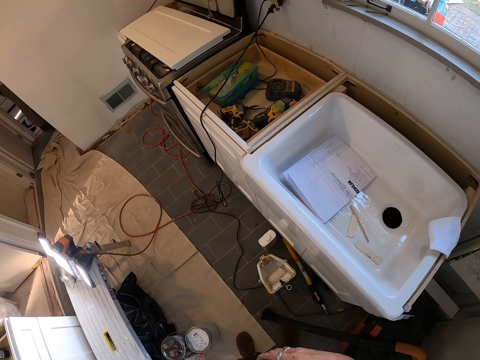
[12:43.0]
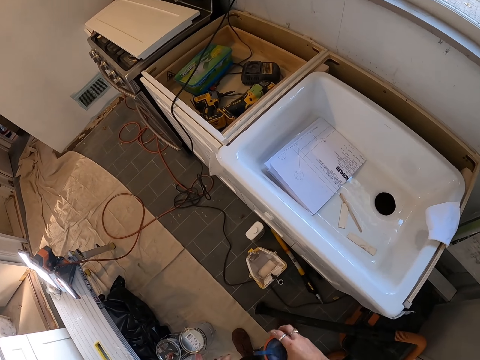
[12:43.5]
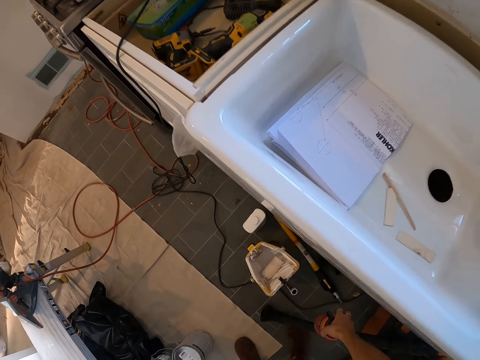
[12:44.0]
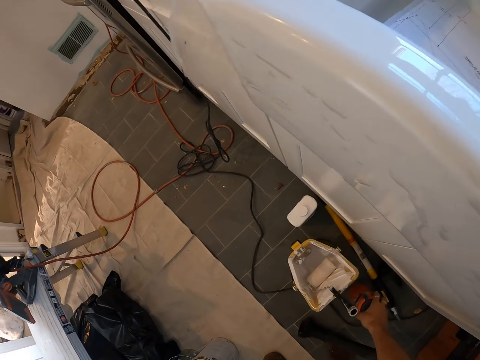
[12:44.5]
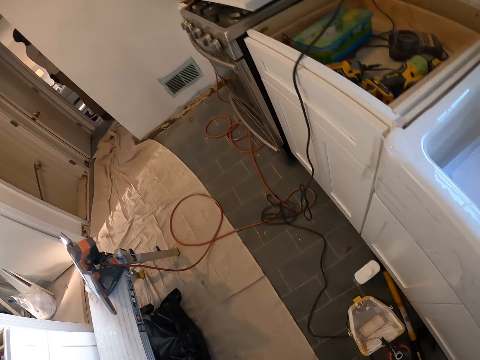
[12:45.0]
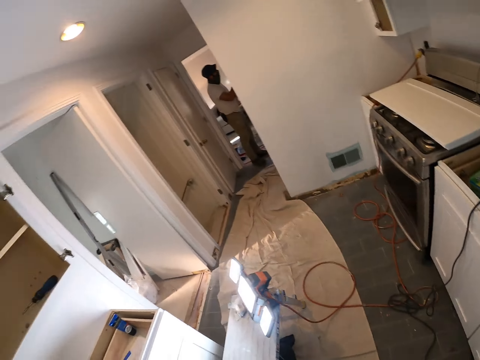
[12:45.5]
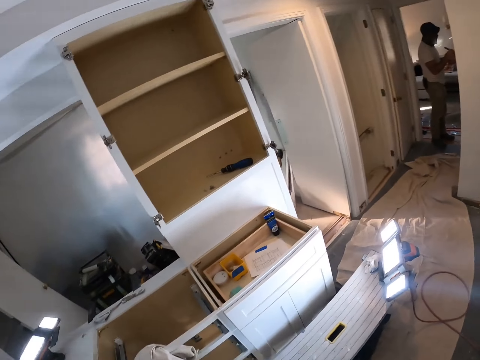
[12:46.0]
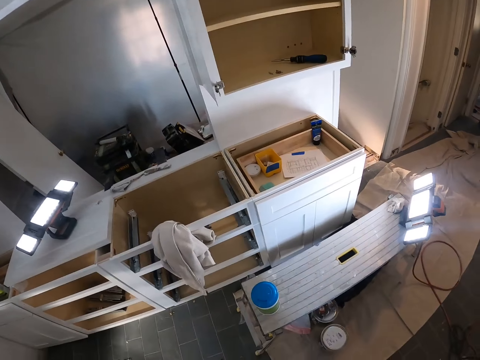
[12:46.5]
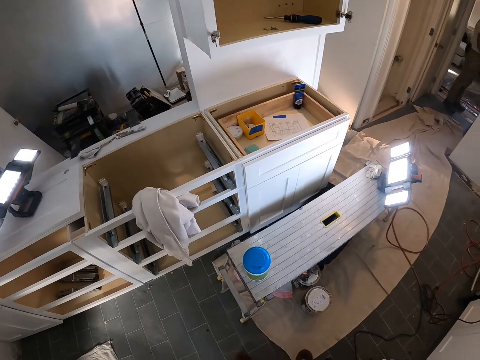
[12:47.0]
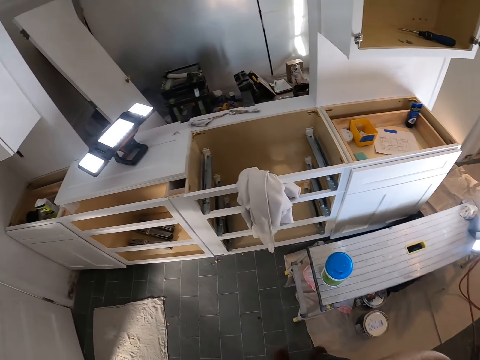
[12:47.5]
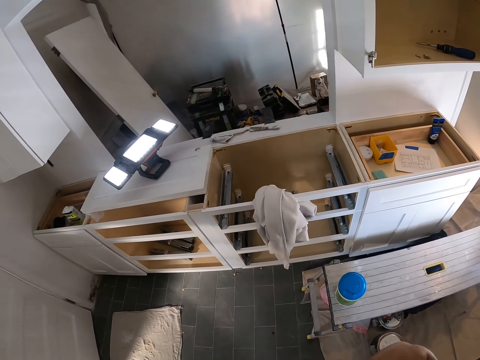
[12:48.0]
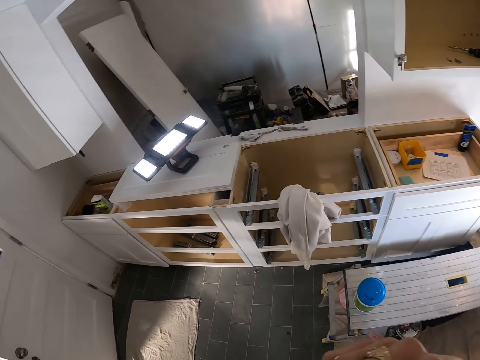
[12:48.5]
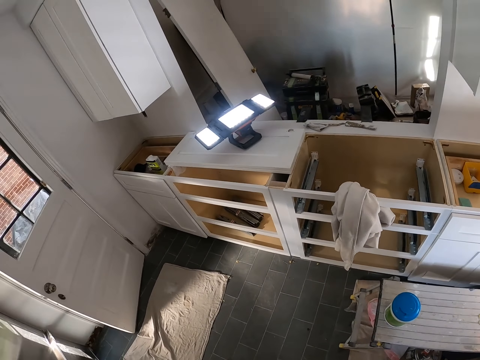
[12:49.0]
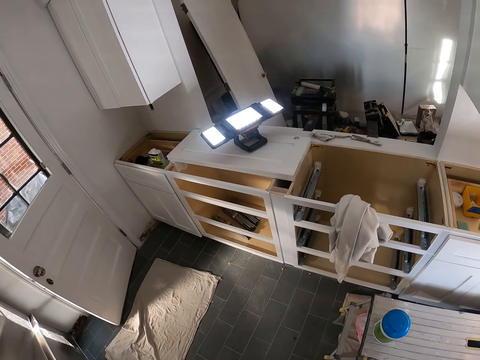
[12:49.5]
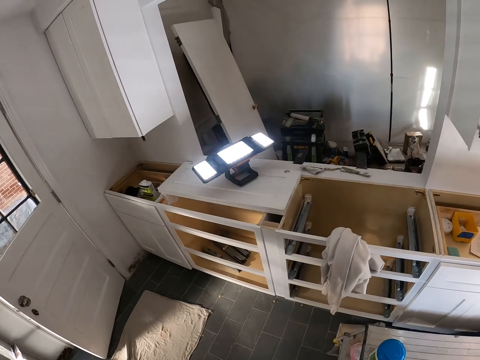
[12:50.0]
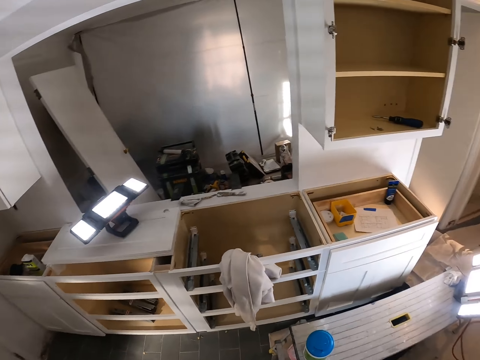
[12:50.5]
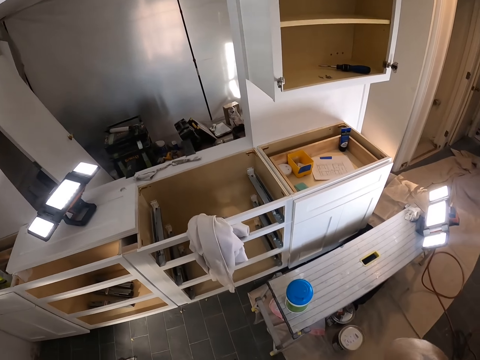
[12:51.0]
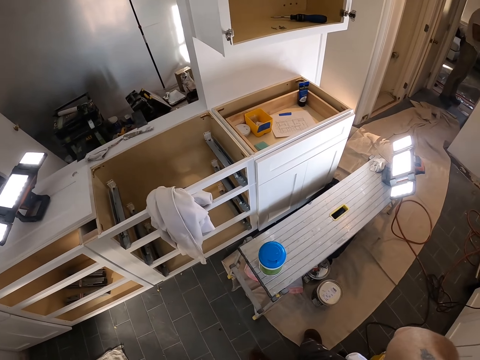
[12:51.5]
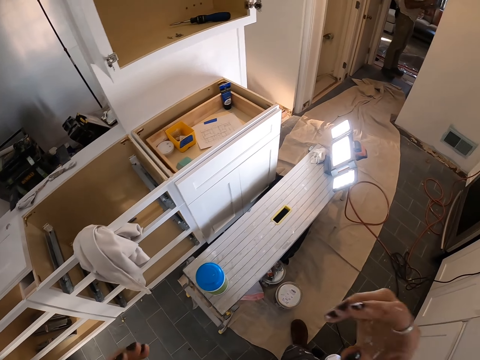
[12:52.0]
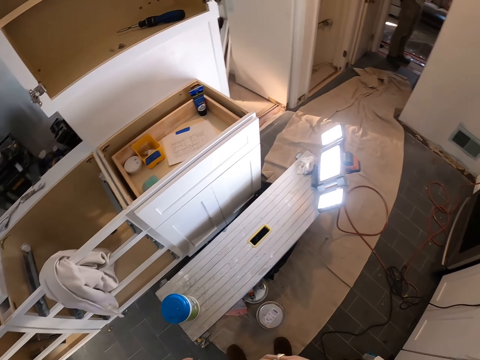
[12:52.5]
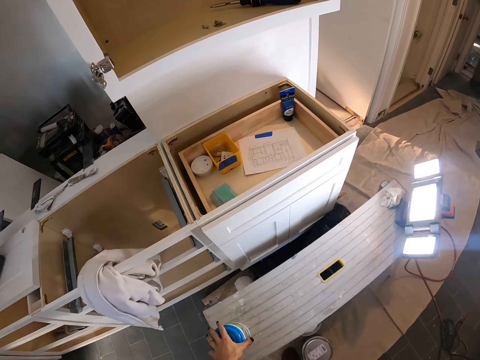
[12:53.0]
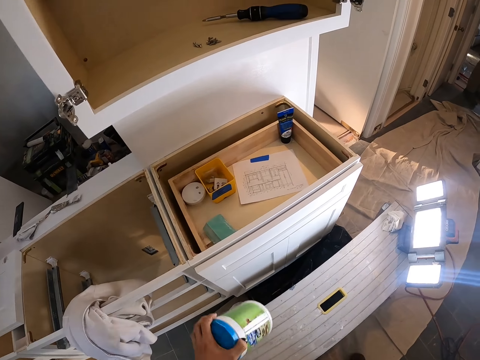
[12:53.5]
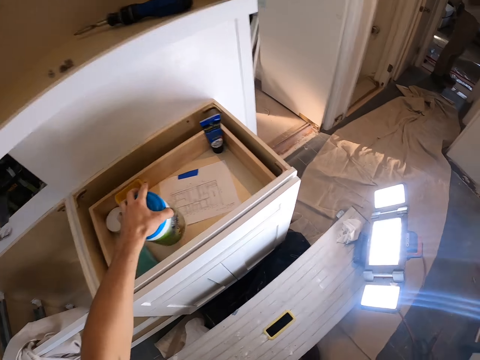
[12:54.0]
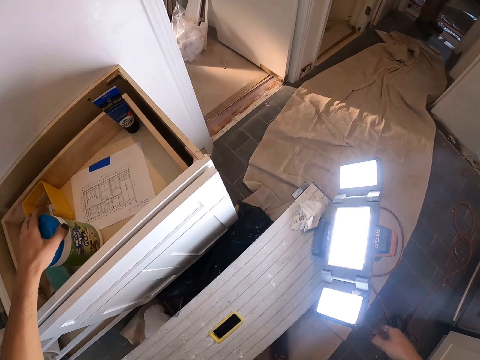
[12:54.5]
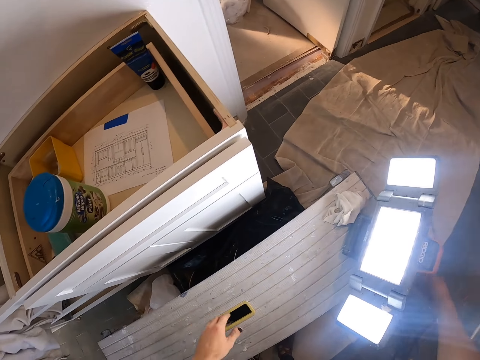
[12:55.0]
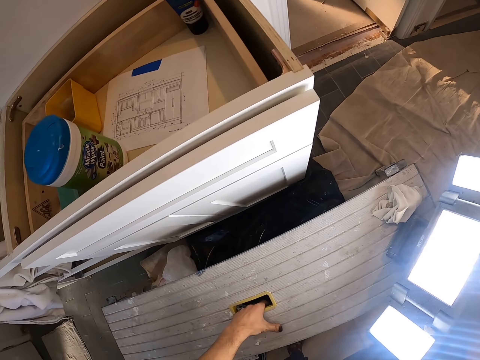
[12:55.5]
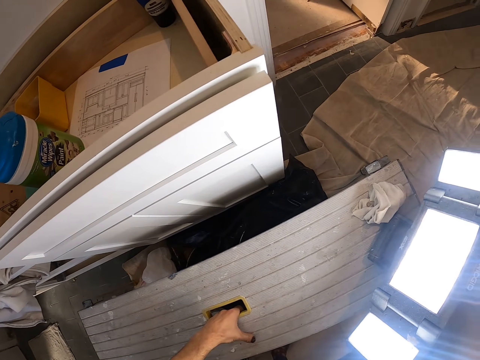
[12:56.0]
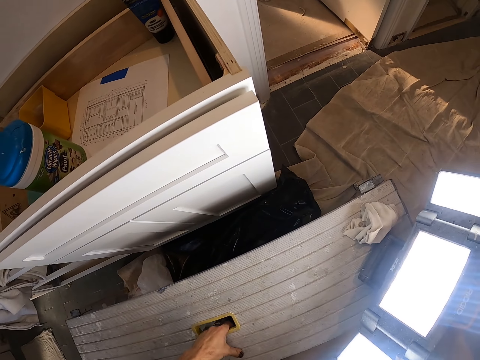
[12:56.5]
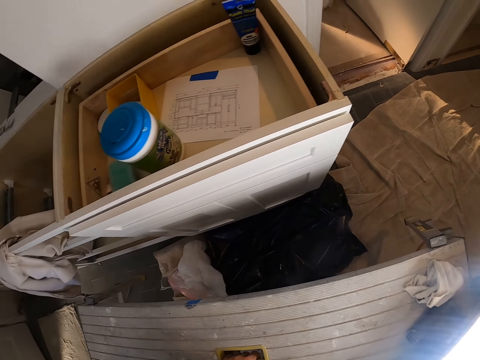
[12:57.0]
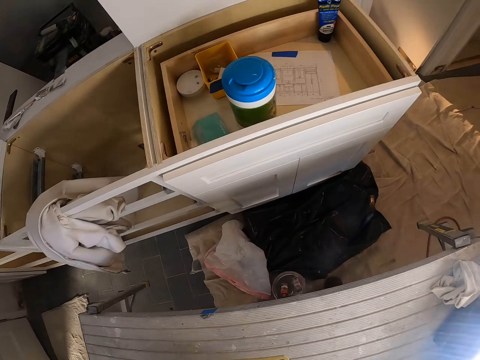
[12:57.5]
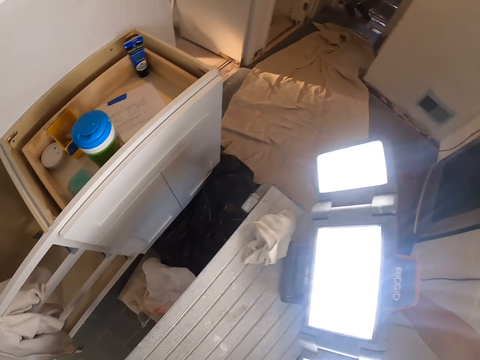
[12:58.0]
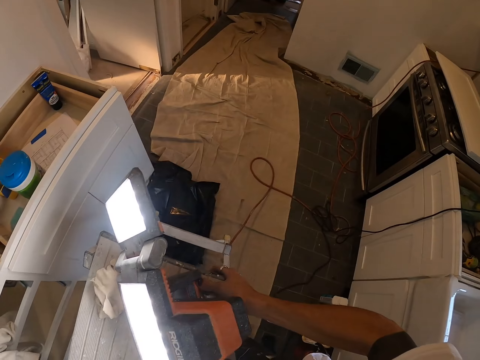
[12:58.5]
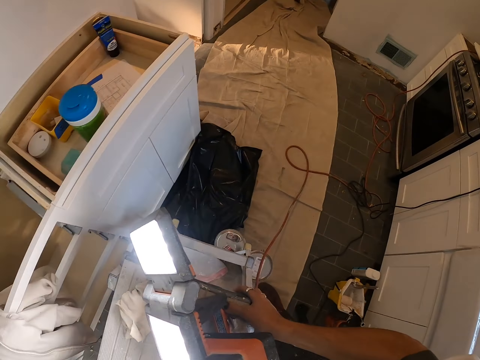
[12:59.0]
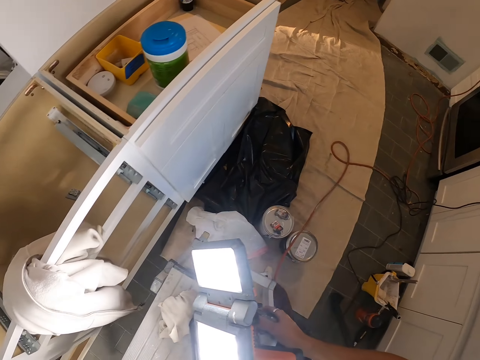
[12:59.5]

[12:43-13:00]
The camera wearer puts down the water bottle. He looks around the house. He rotates the camera. He puts down his hand. He puts the container in the drawer. He holds the work light. He lifts the bench and moves the bench.

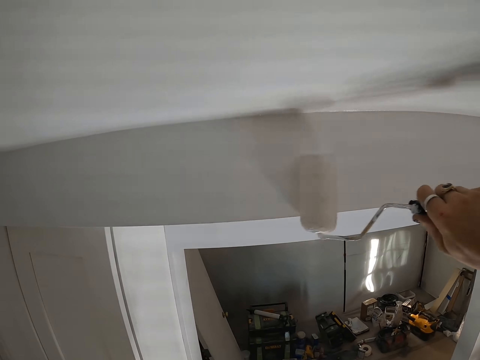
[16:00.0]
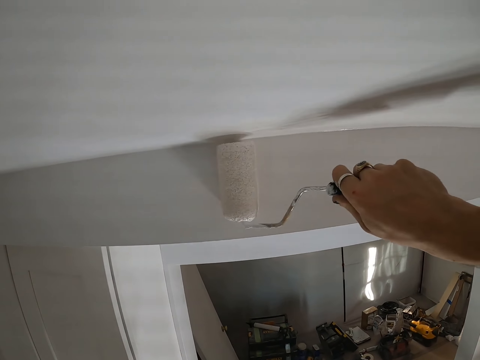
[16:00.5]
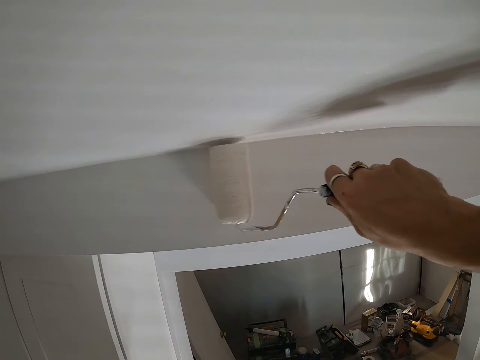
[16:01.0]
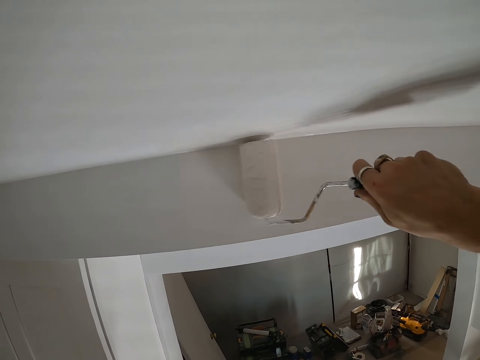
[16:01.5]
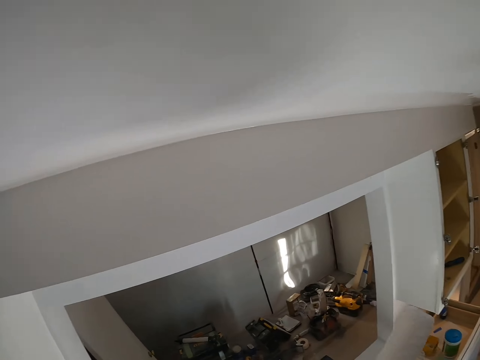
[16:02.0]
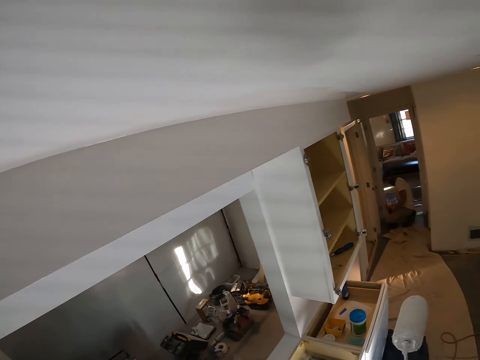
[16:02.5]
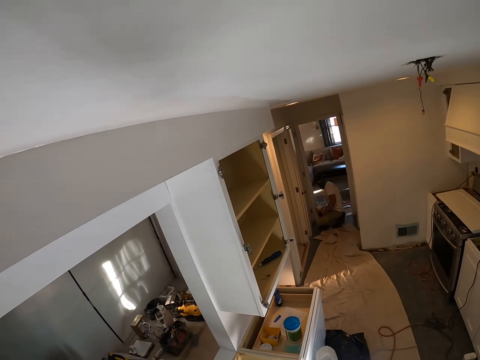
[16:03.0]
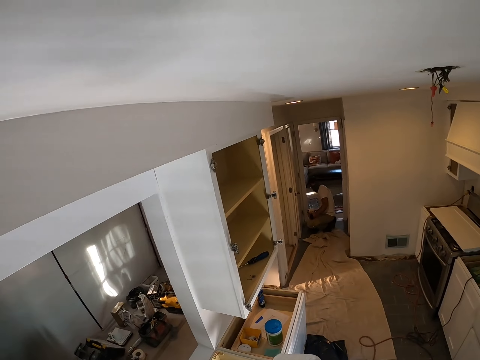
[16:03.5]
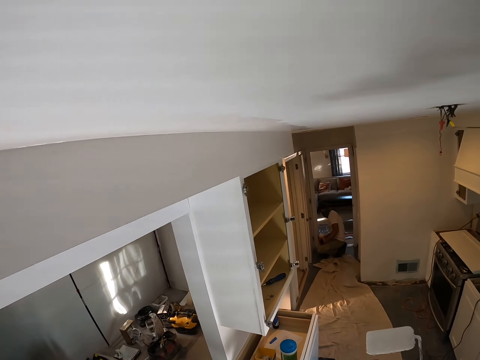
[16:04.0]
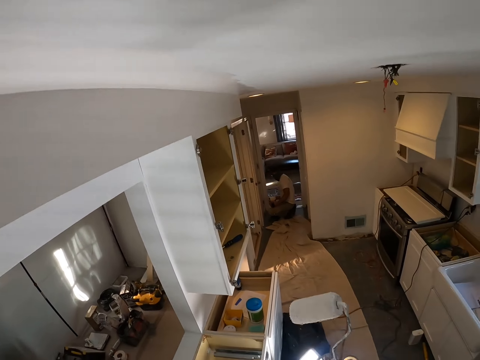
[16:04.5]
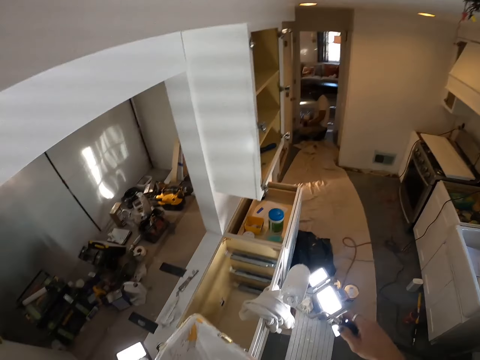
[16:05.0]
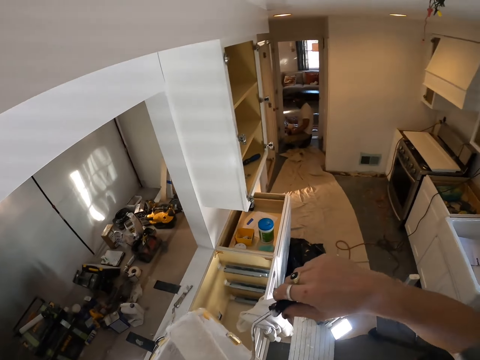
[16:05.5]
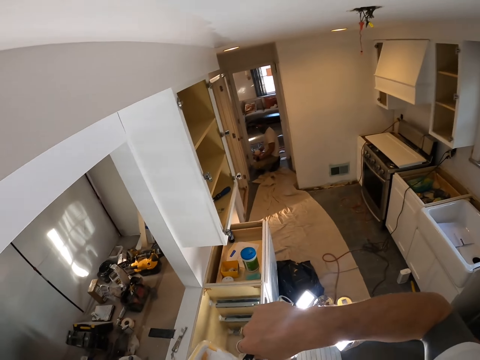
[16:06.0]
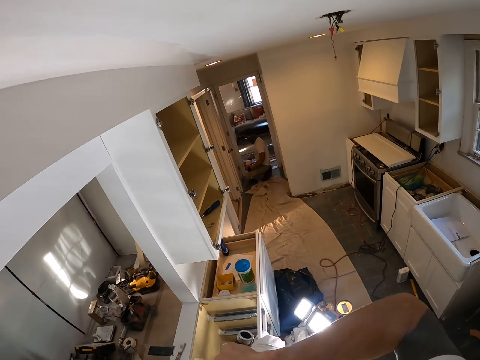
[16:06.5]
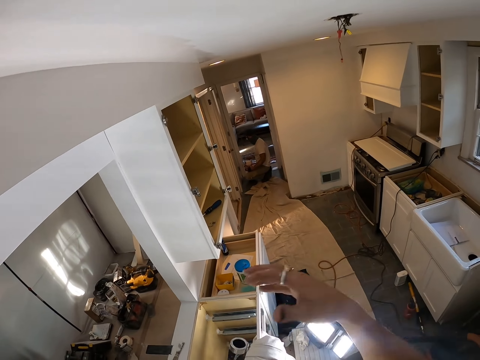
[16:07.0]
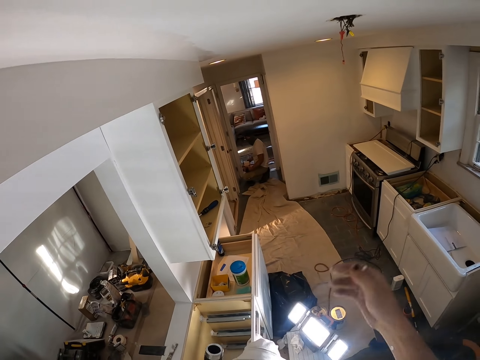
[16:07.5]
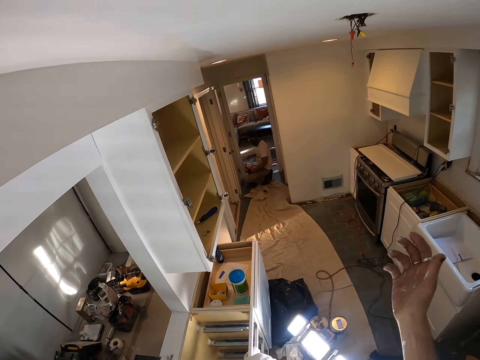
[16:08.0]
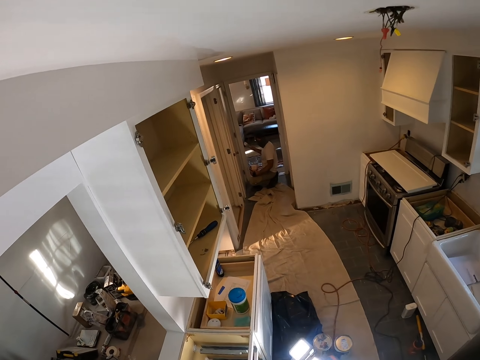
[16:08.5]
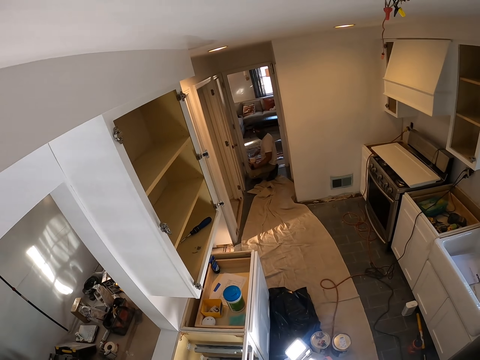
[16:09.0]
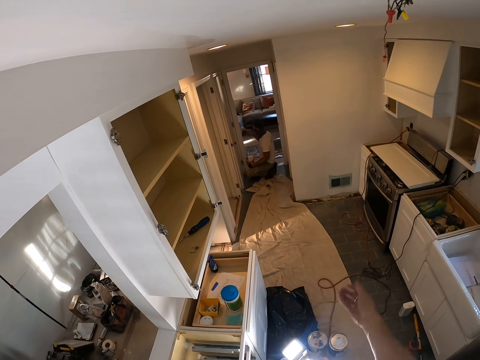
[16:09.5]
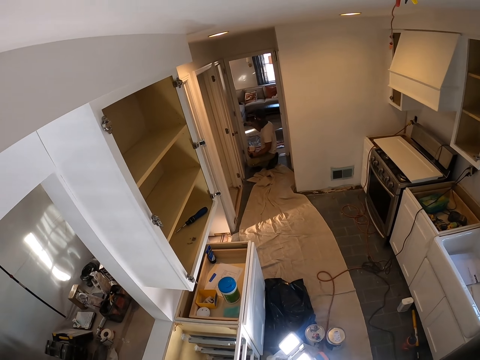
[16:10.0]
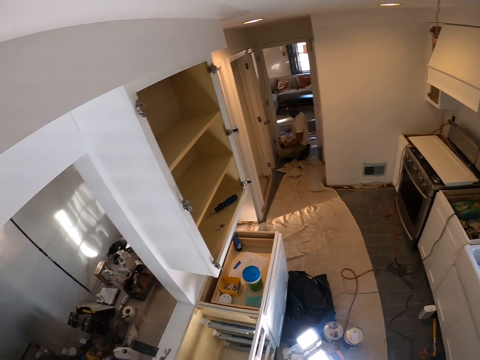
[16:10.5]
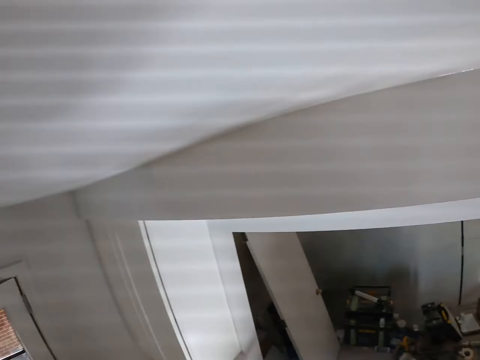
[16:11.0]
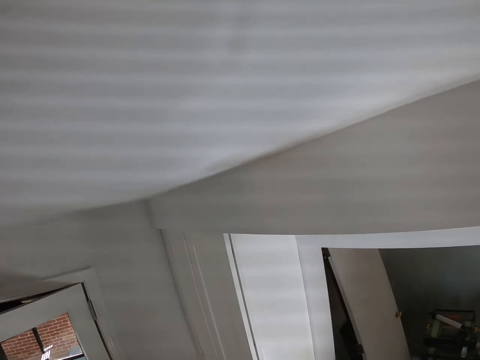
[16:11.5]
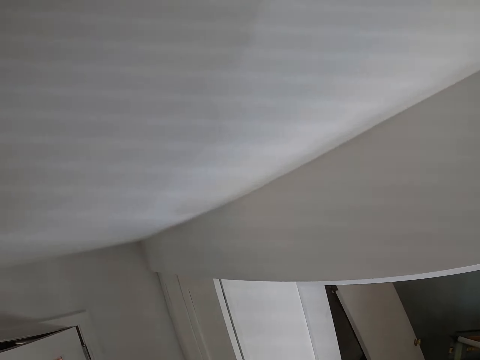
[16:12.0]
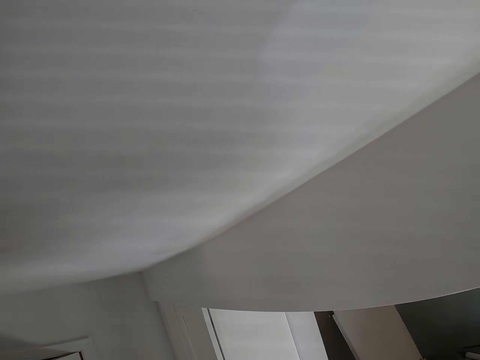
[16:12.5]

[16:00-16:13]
The camera wearer removes the paint roller from the wall. He inserts the paint roller in the paint tin. He moves the right hand. He stretches his hand. He looks around.
